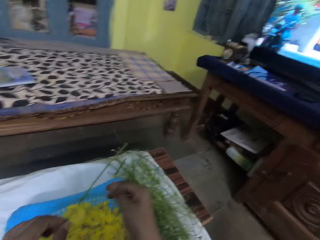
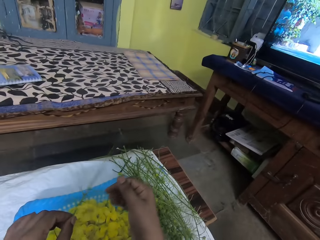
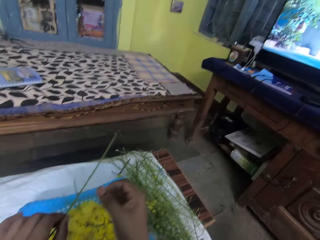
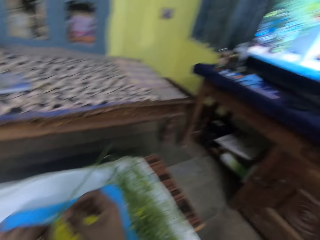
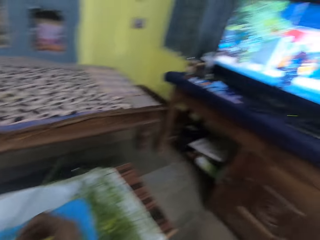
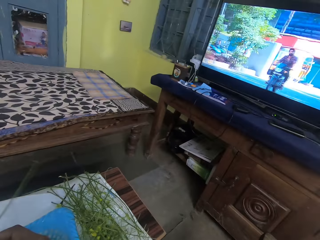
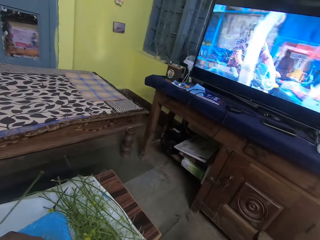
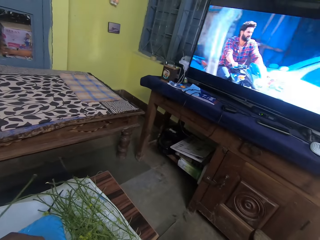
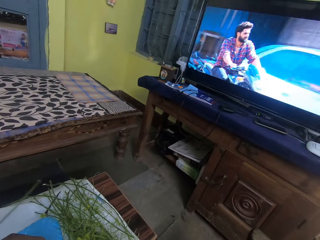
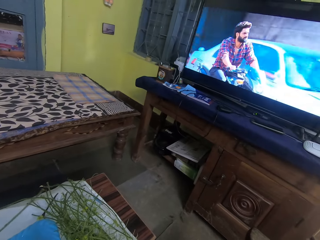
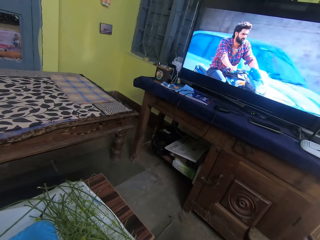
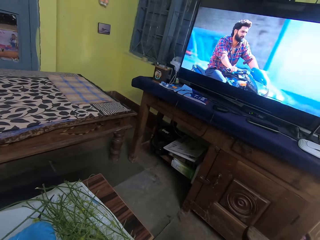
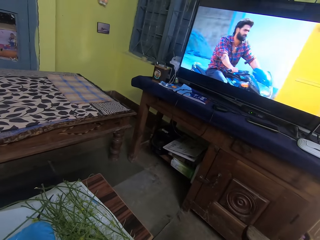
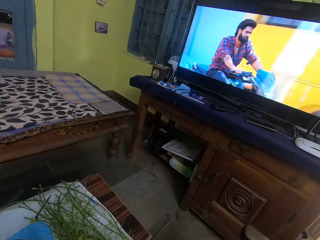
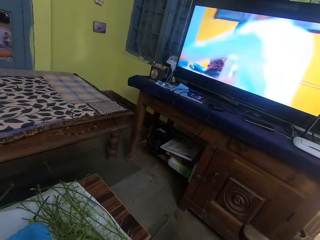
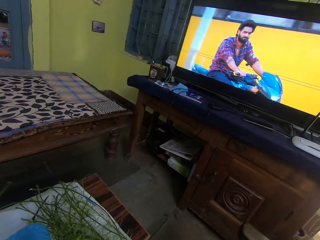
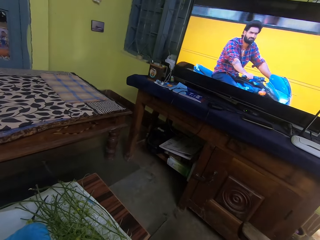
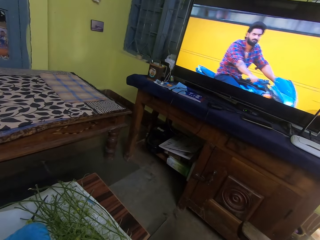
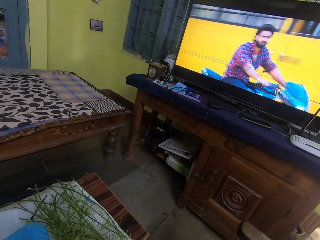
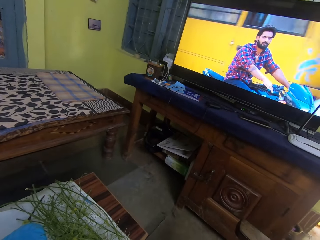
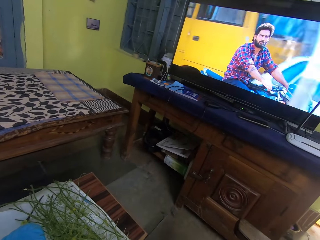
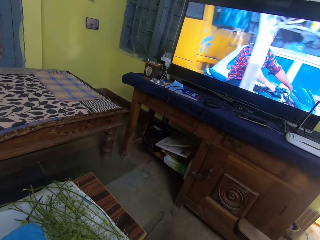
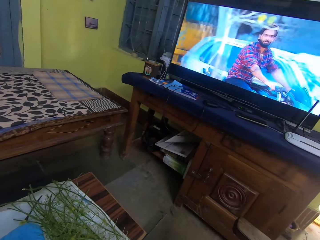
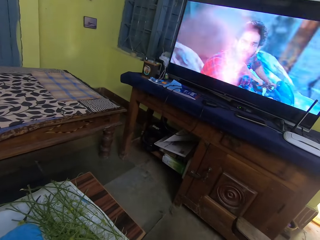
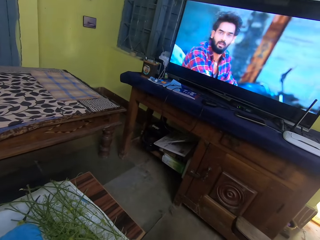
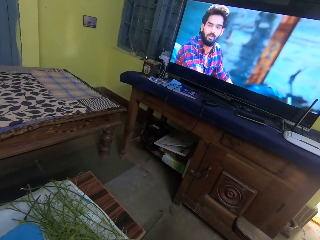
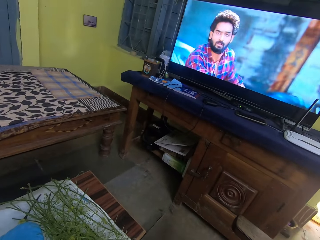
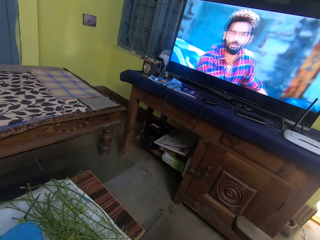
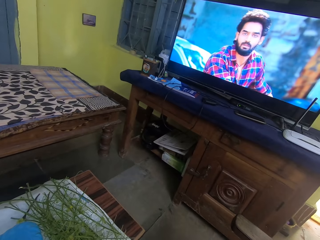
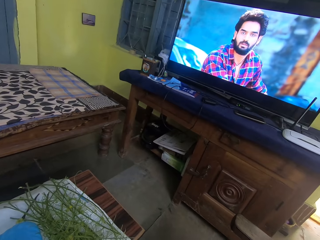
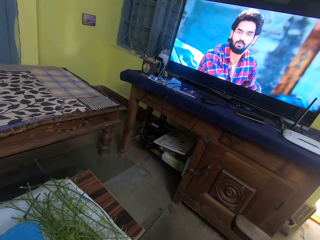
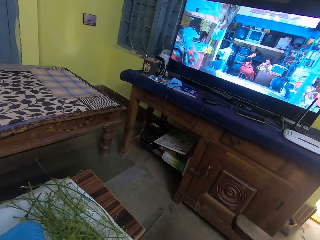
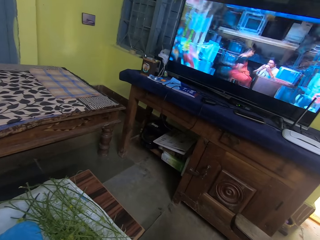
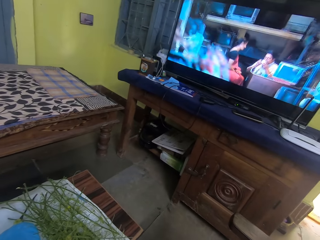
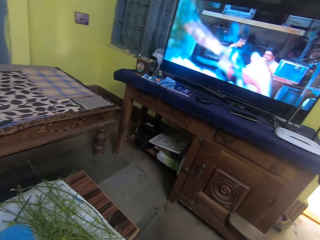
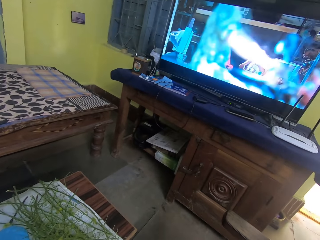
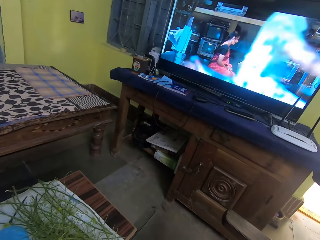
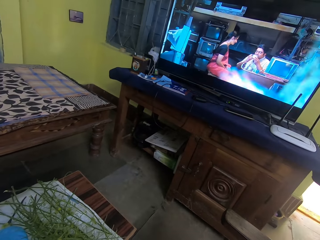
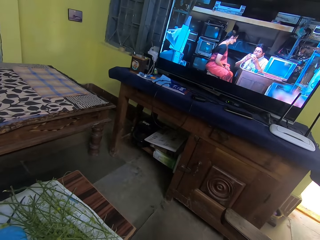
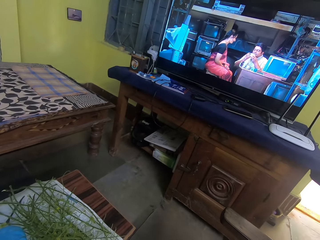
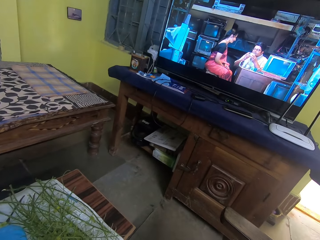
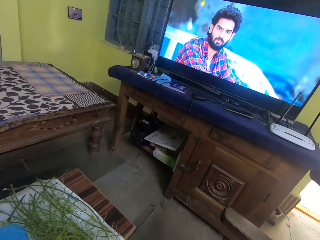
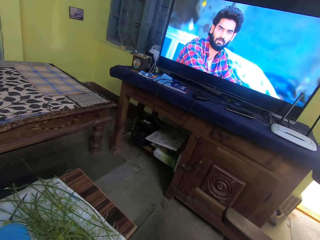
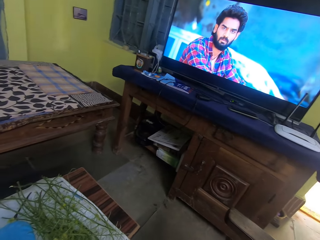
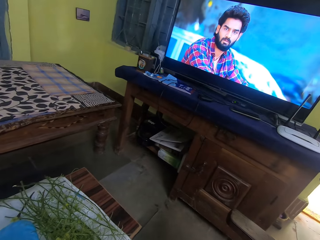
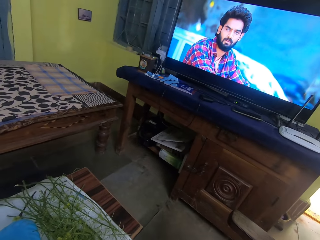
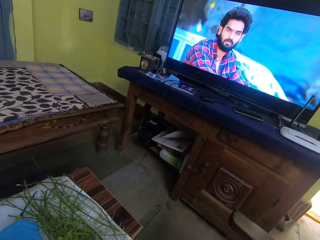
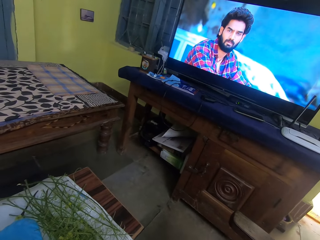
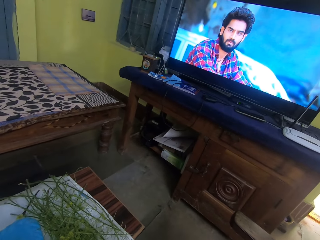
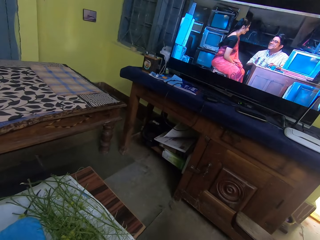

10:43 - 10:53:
The camera wearer stares at the screen. She drops the leaves in the sieve on the table with her right hand. She plucks leaves from the leaf stem in her left hand with her right hand. She stares at the screen.

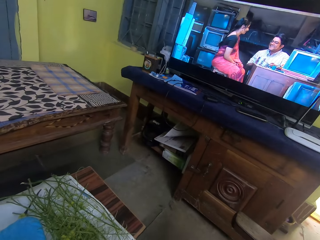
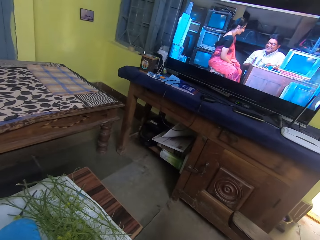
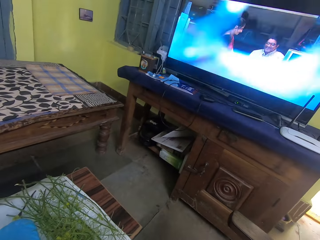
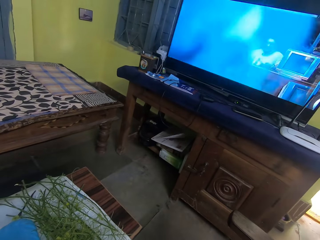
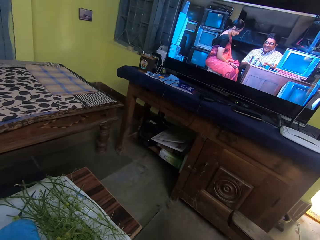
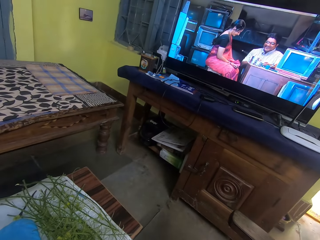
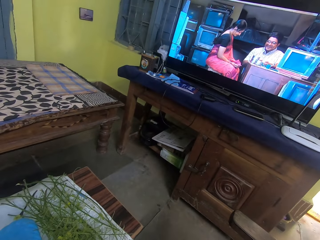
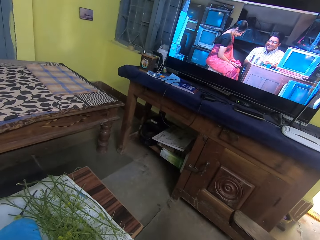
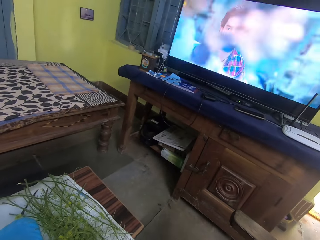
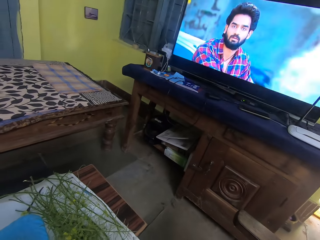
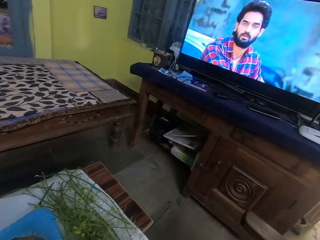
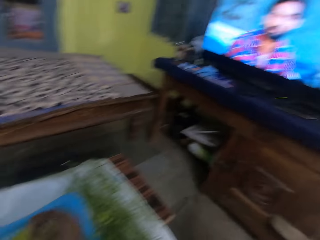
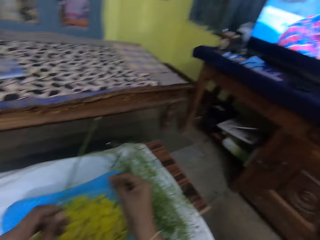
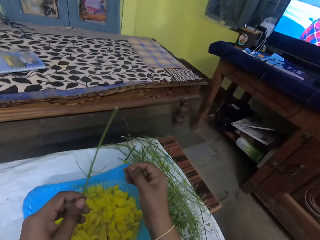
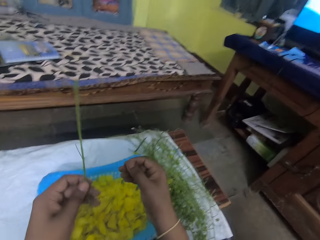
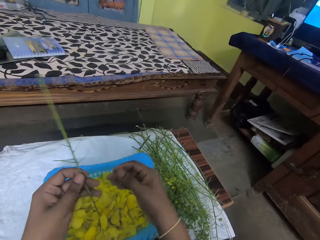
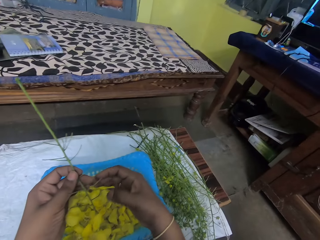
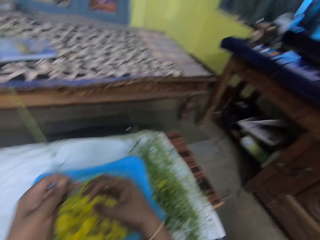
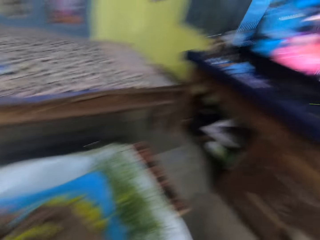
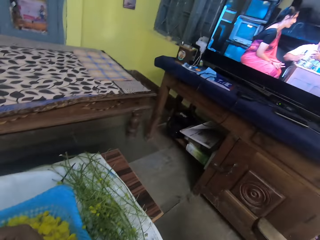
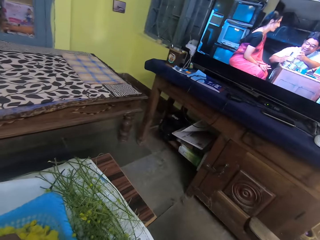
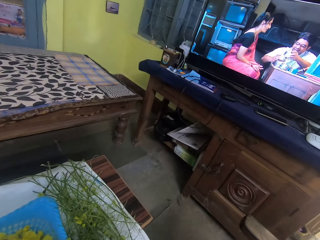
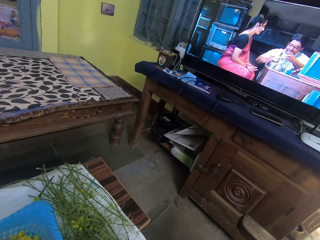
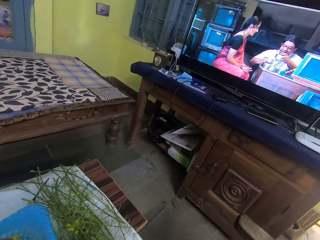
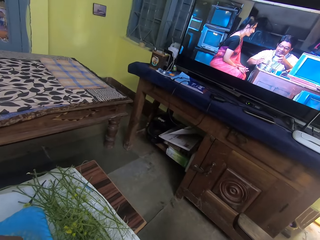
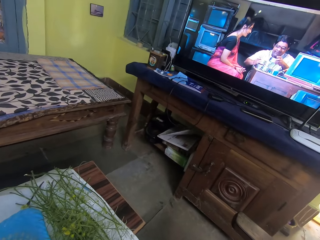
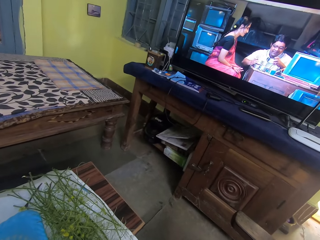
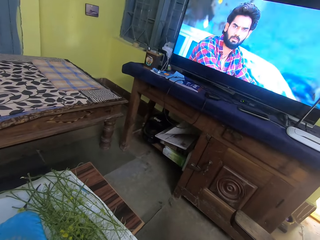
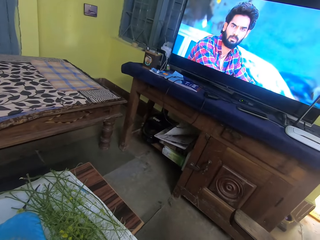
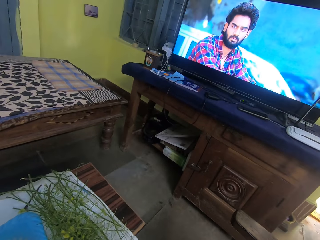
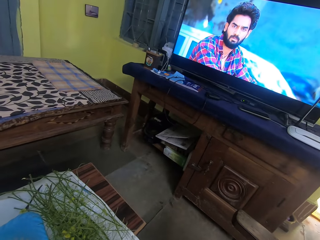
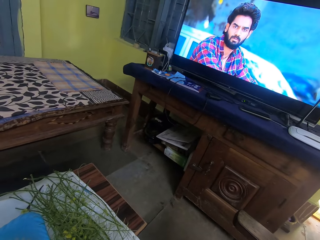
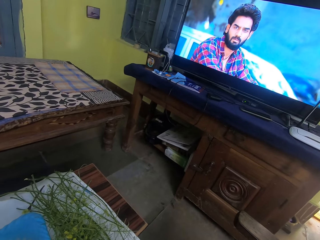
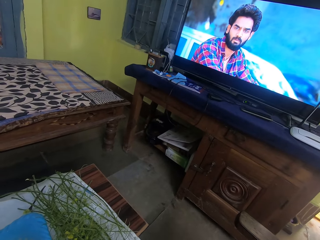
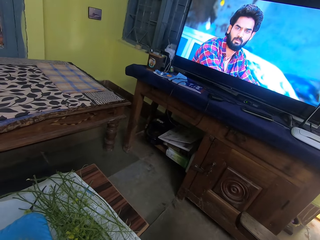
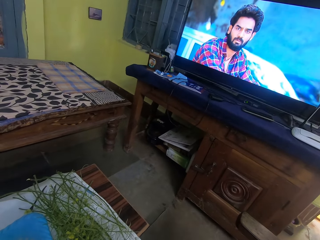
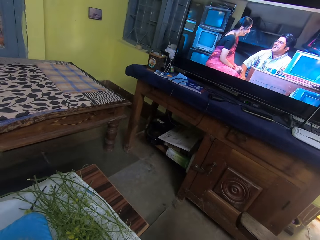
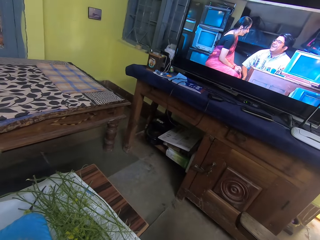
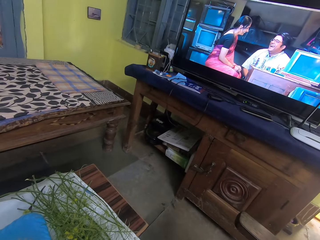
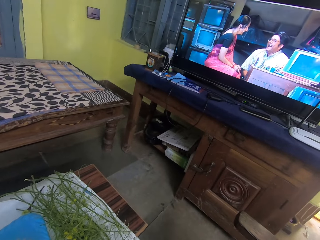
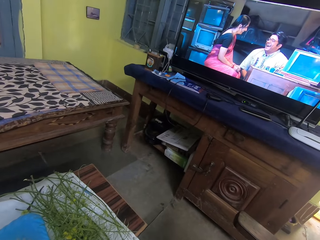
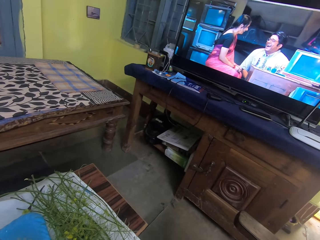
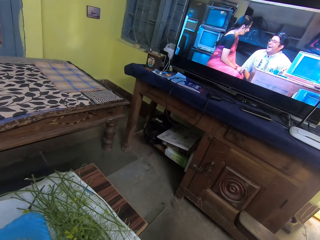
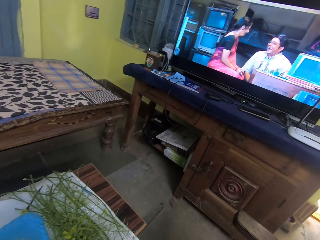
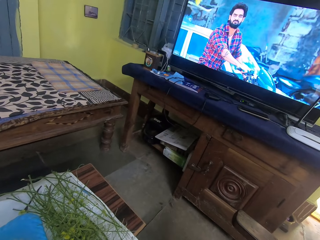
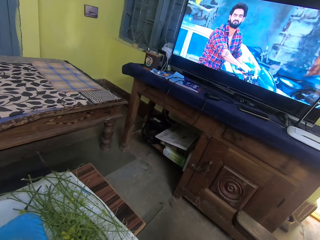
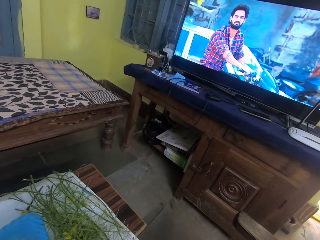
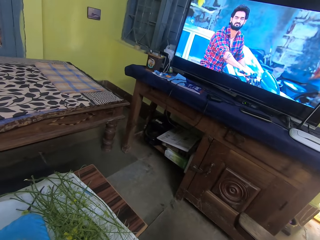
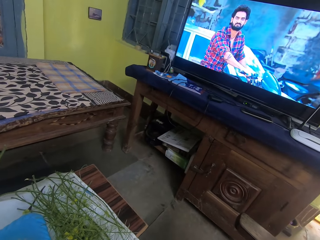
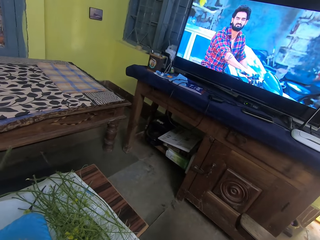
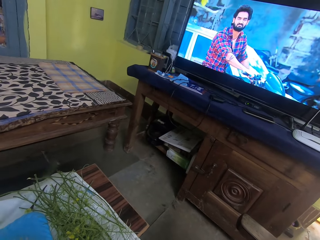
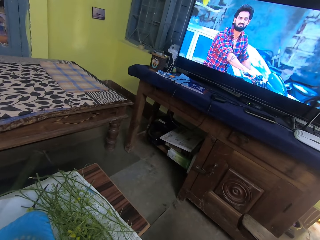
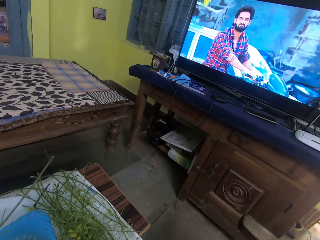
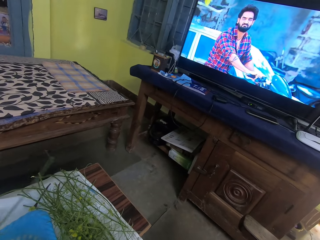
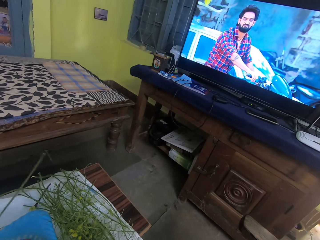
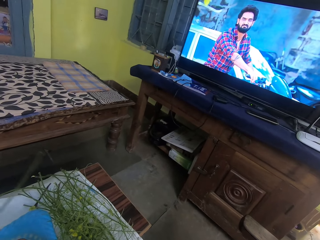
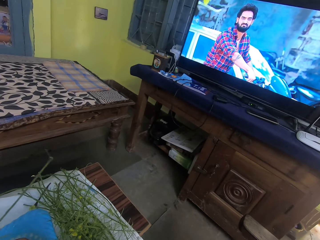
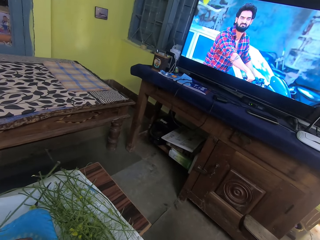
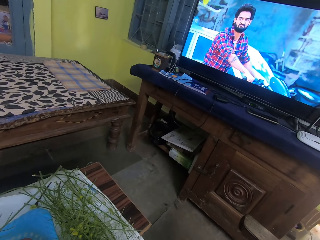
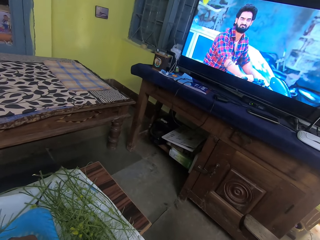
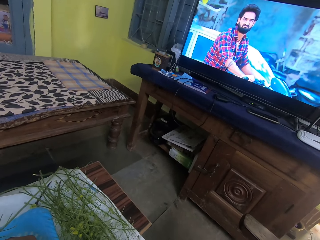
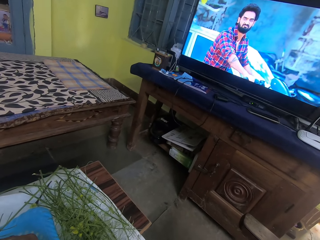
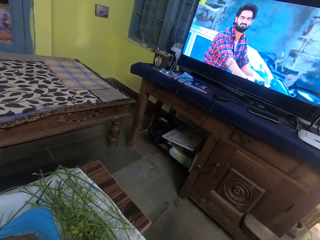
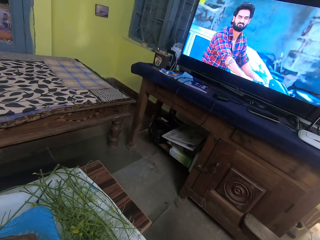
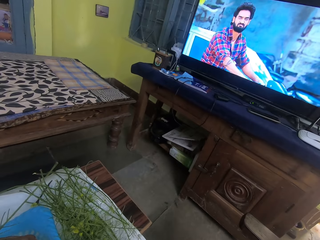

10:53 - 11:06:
The camera wearer plucks leaves from the leaf stem in her left hand with her right hand. She stares at the screen.
